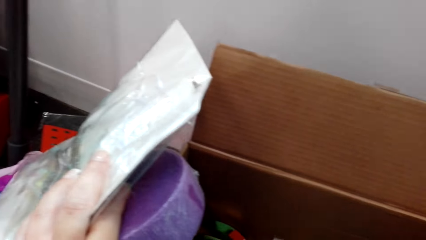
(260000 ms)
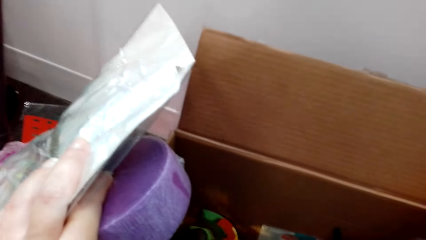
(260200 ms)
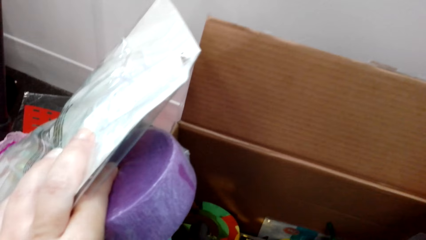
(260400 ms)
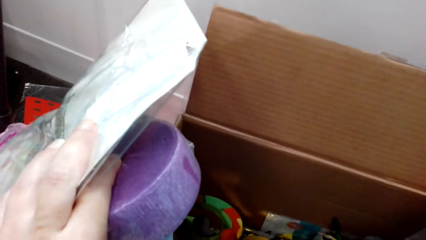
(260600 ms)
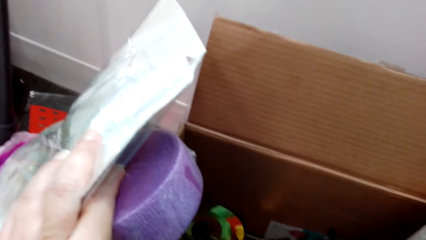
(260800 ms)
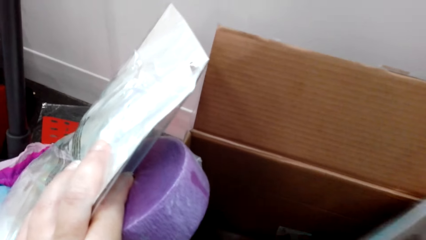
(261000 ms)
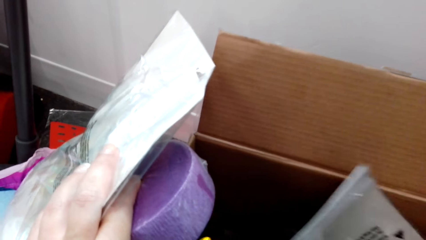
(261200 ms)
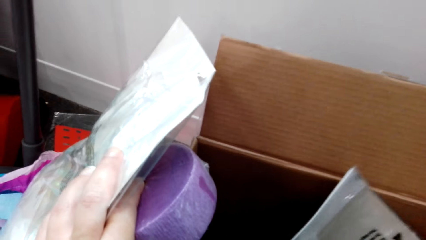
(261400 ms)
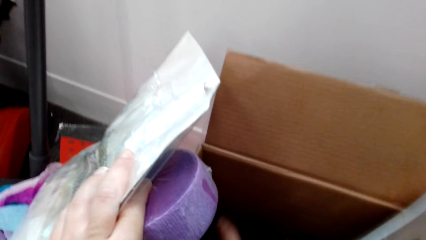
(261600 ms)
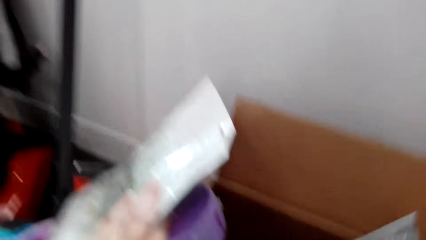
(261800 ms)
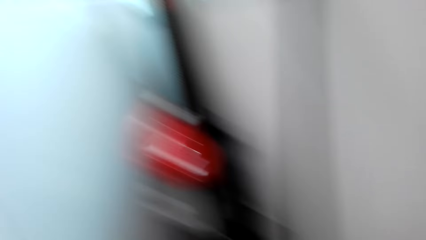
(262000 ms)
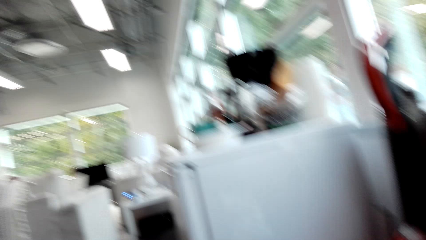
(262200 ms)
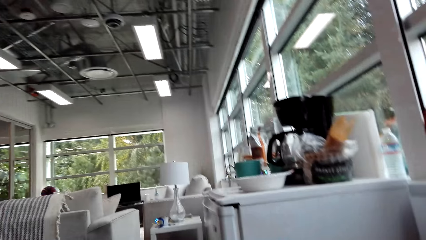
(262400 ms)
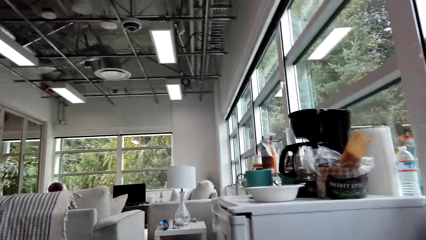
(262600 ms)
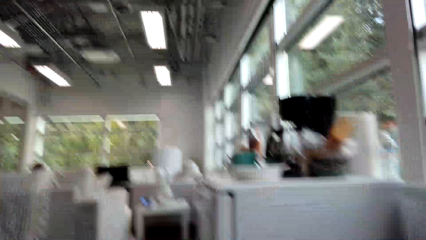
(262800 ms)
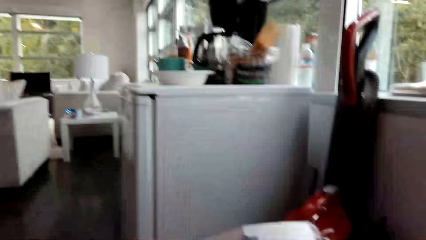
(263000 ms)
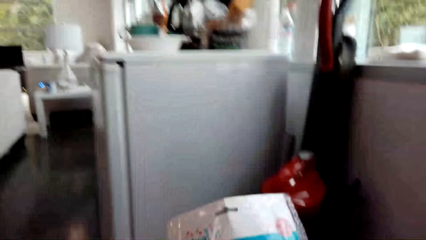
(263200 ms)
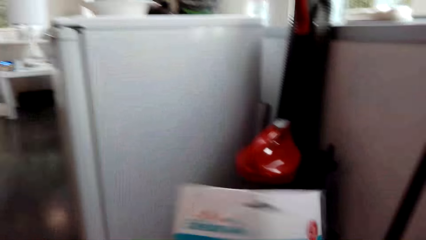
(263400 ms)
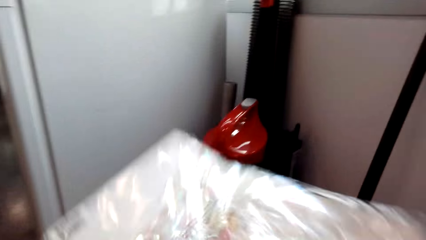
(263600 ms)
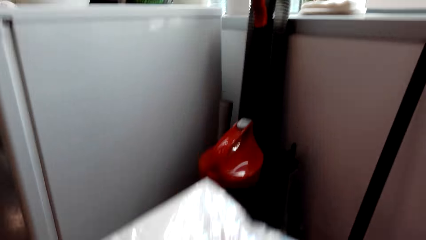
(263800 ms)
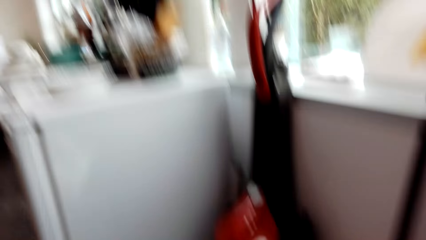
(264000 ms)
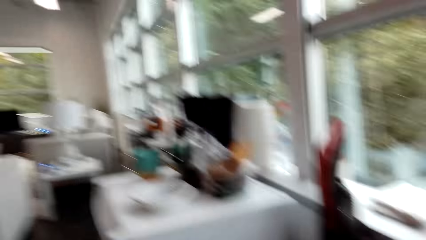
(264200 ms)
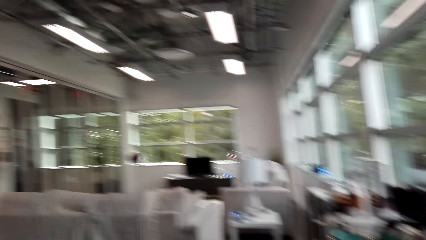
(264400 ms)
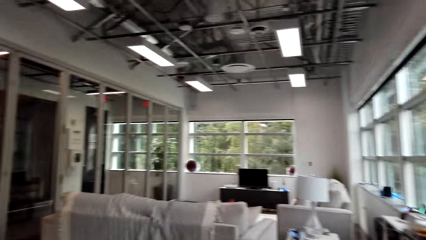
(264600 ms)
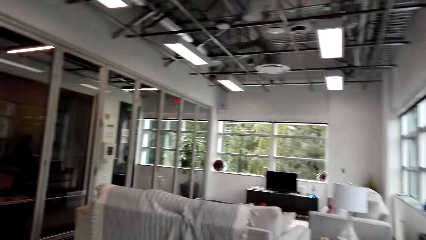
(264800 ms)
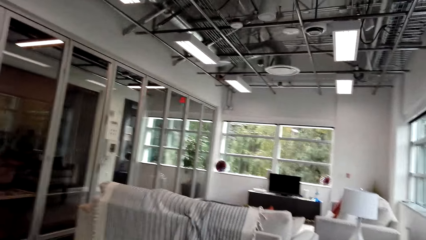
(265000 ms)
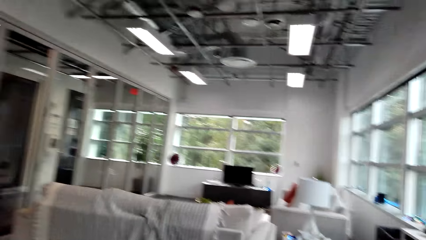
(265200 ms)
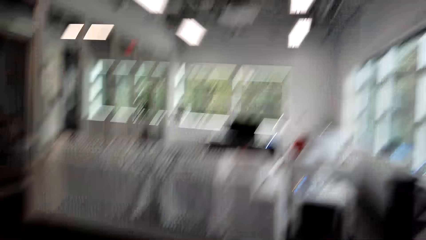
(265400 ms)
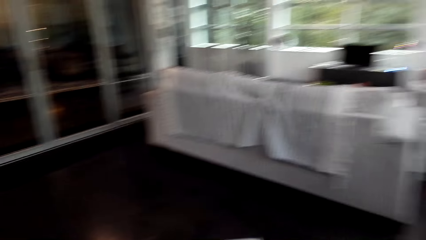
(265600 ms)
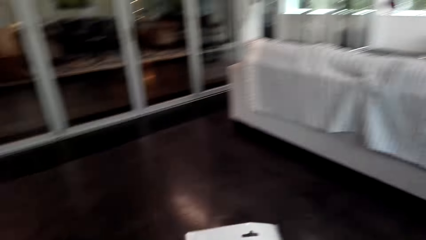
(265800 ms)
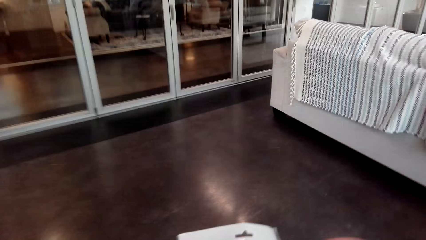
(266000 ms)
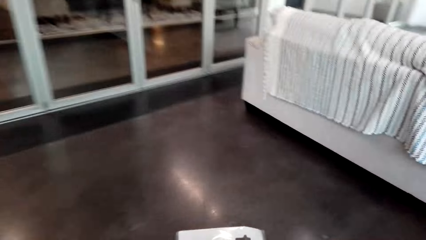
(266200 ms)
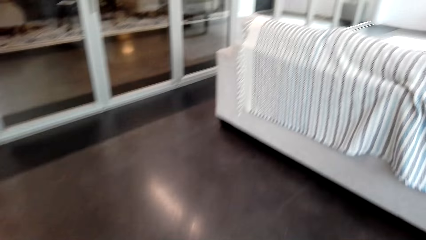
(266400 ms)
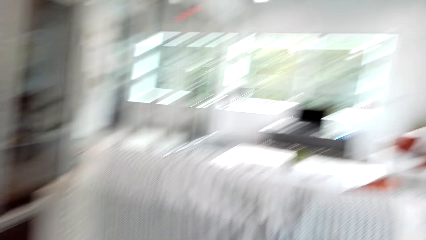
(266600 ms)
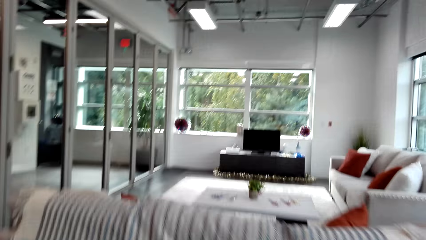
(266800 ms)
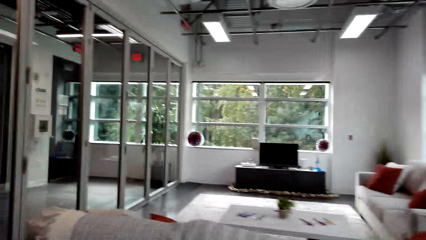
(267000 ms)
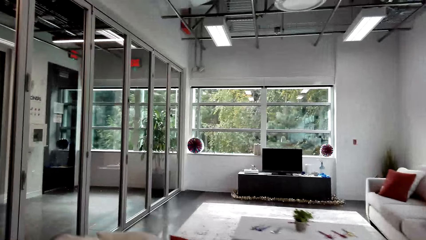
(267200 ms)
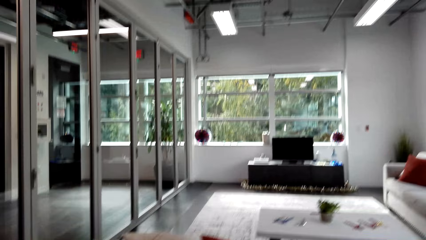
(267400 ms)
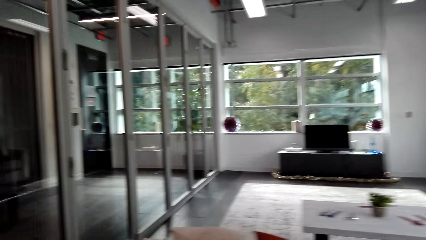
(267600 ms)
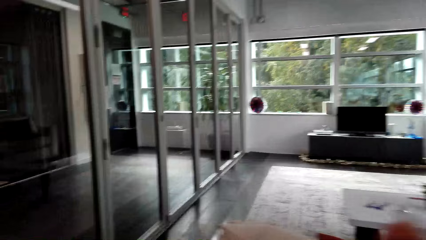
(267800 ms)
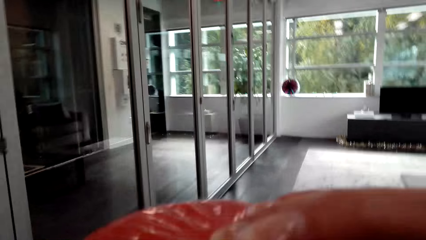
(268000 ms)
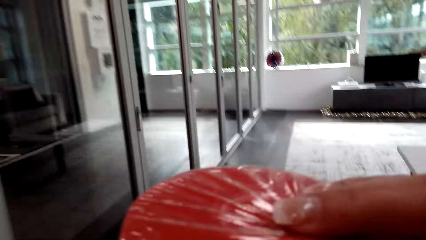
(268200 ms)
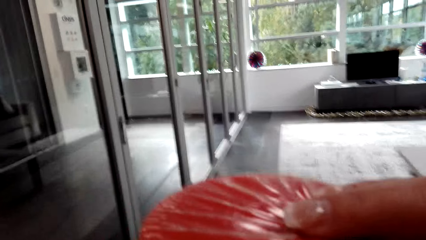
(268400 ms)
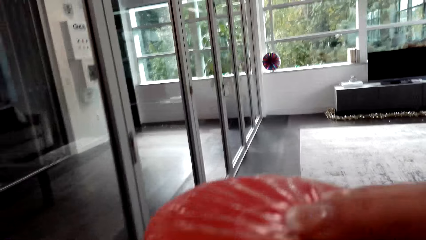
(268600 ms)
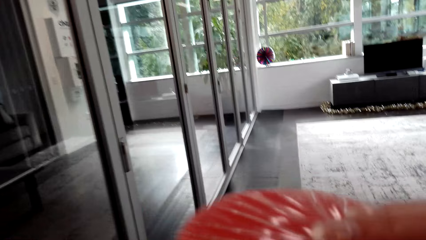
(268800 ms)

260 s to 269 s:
The camera wearer walks around the room.

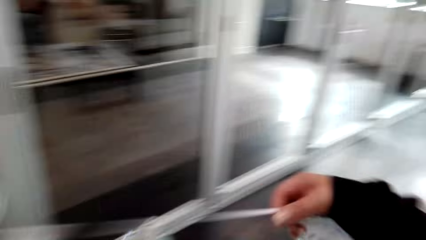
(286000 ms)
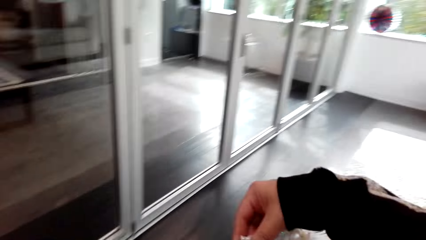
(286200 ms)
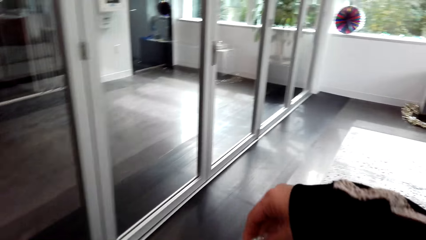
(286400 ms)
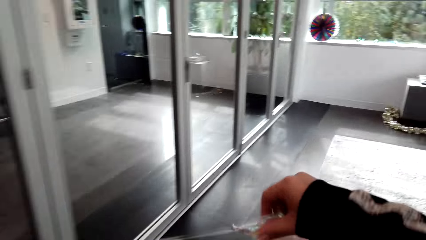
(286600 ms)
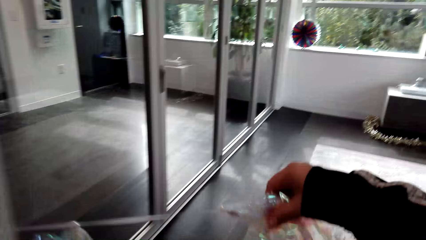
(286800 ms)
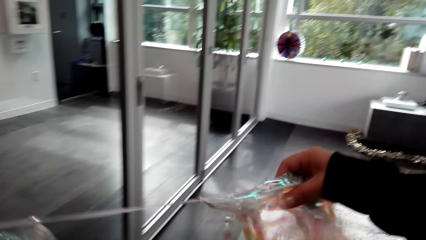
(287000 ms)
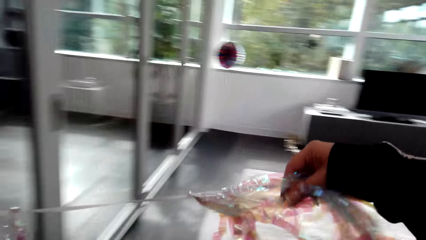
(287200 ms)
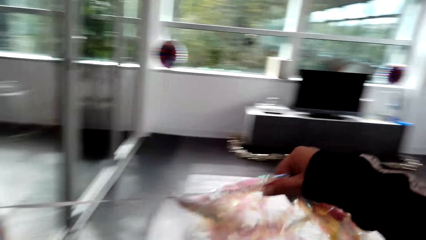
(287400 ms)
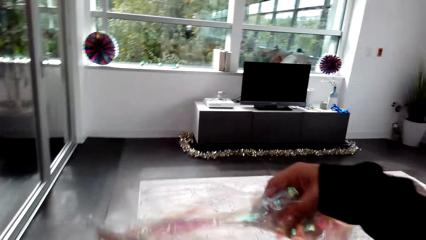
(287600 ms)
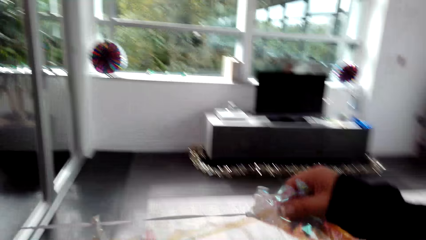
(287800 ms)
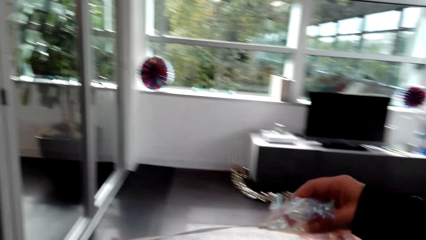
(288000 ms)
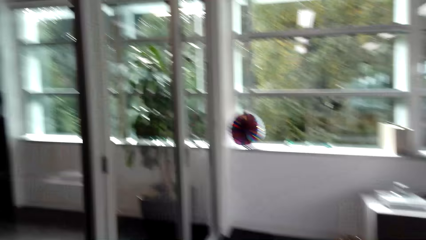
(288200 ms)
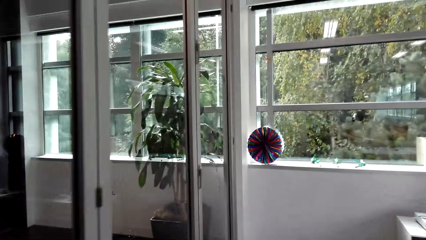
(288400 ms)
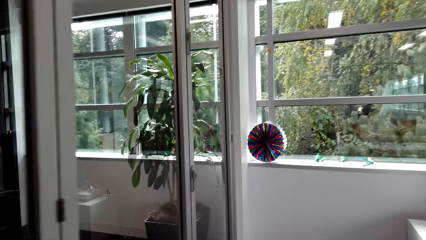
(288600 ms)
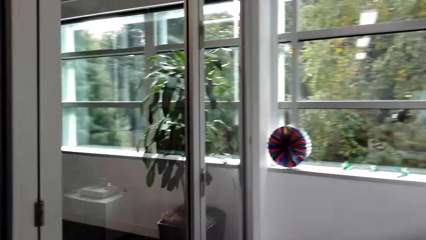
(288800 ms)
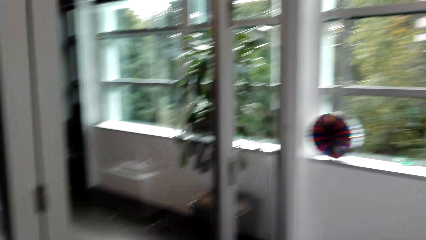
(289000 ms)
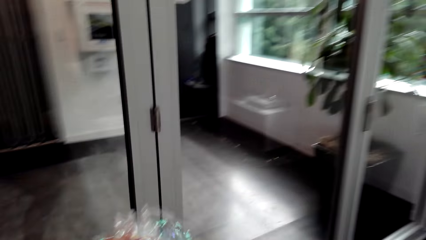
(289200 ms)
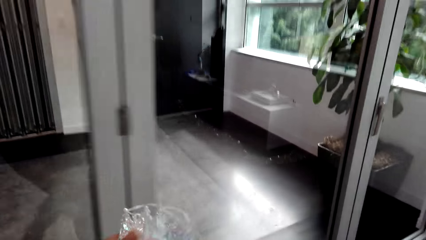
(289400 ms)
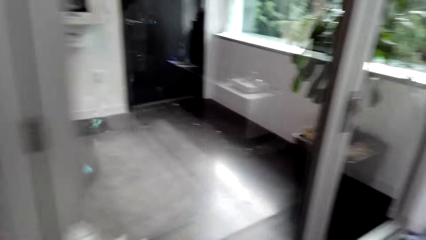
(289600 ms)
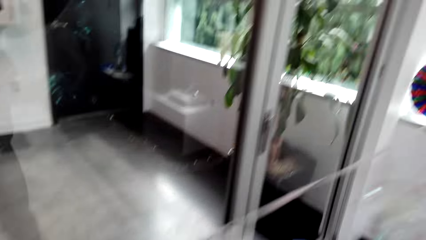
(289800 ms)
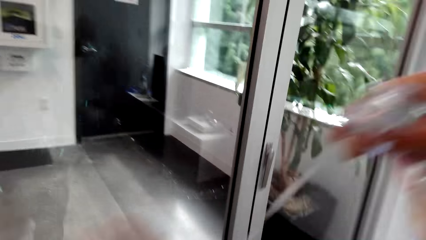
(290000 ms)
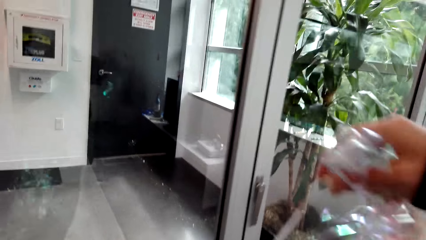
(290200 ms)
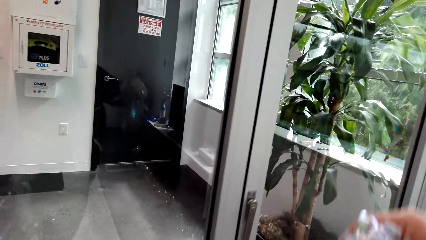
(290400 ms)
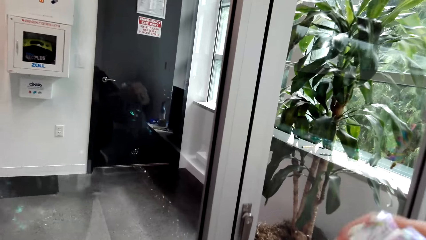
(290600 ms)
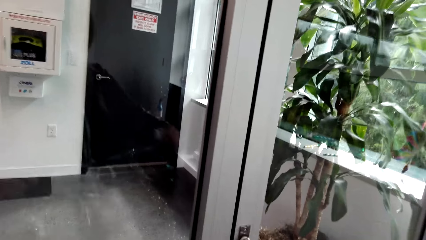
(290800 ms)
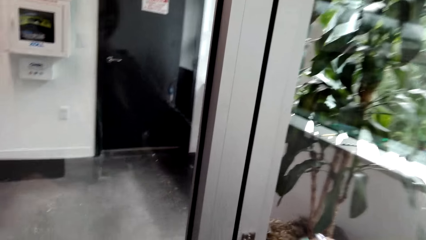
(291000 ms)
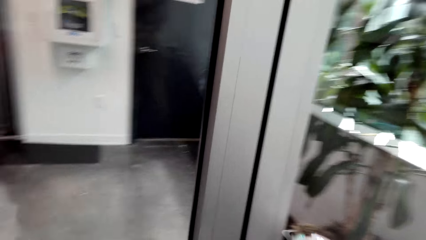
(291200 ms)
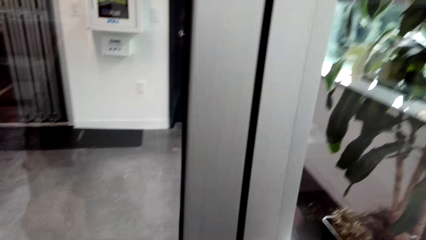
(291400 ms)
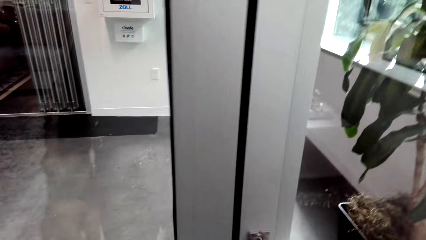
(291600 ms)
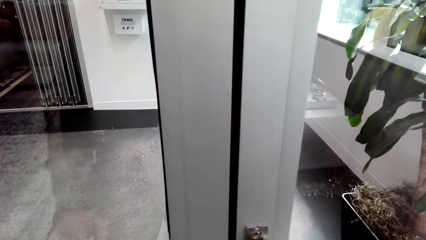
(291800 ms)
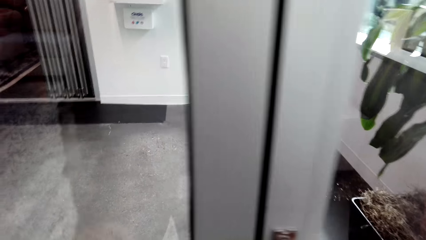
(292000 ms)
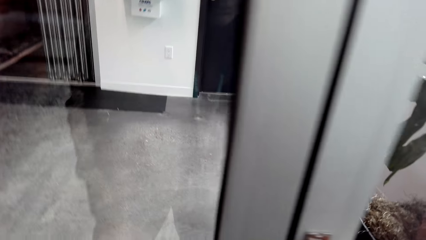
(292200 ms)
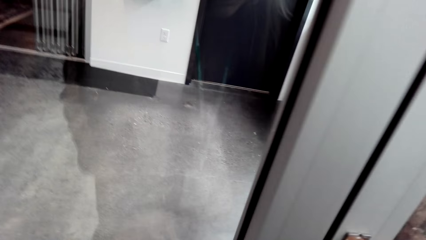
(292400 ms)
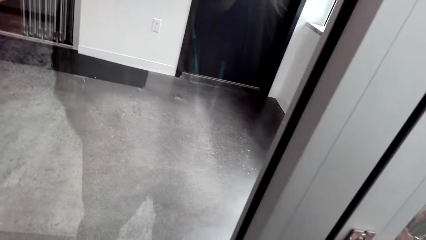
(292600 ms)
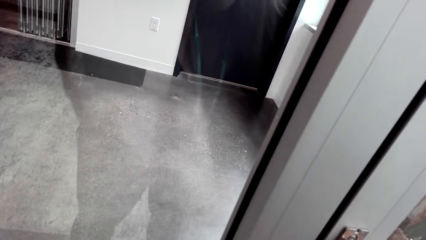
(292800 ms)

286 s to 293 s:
The camera wearer puts the decorating items in the window.
